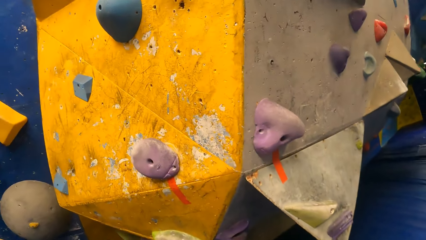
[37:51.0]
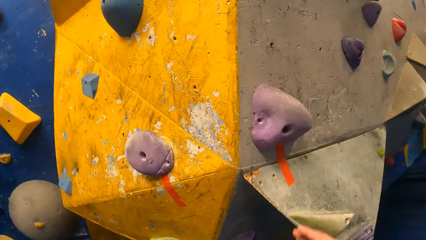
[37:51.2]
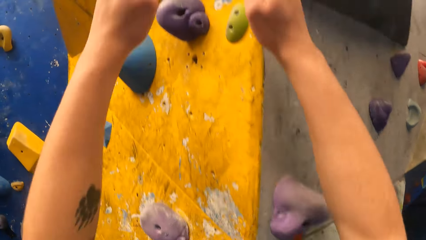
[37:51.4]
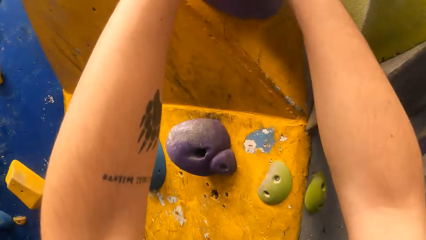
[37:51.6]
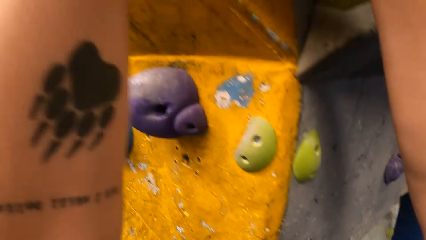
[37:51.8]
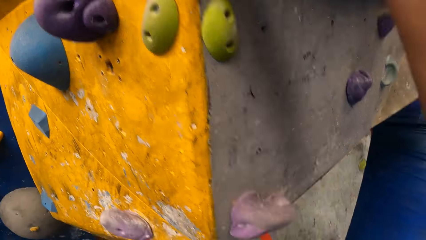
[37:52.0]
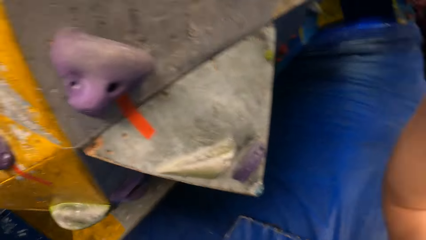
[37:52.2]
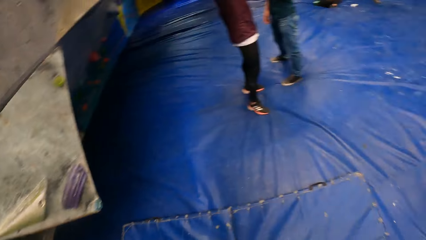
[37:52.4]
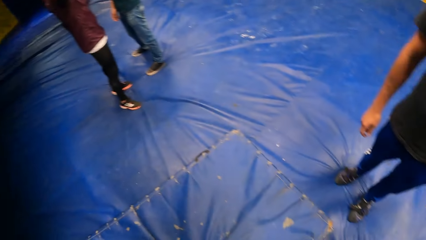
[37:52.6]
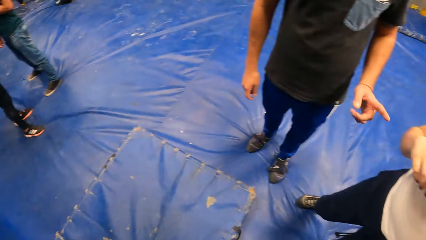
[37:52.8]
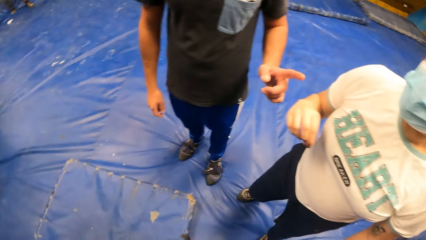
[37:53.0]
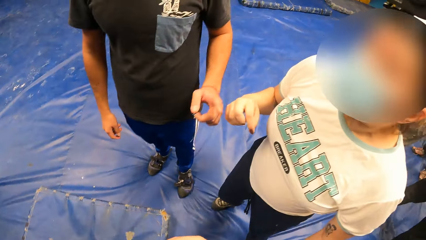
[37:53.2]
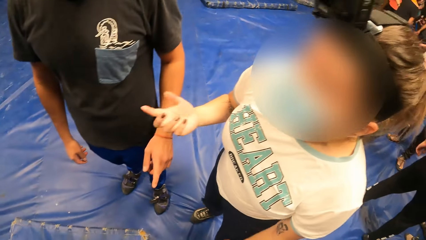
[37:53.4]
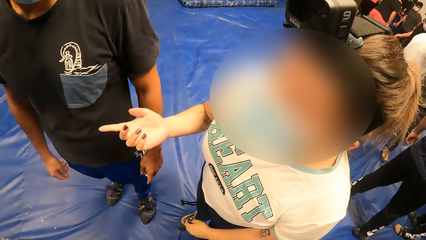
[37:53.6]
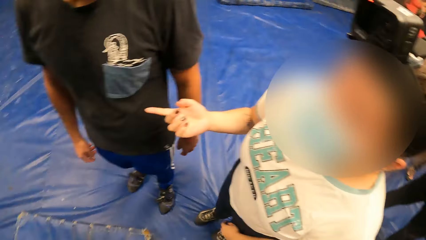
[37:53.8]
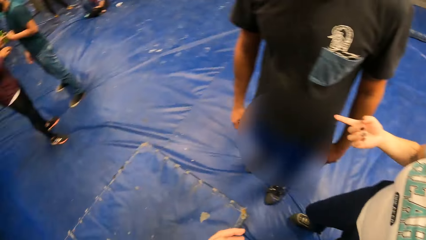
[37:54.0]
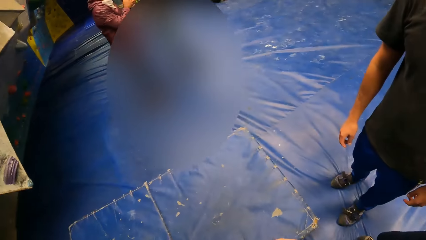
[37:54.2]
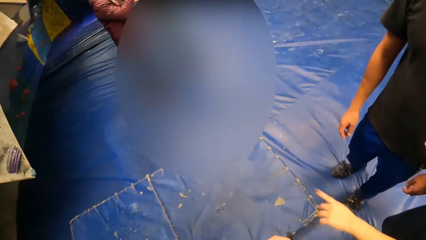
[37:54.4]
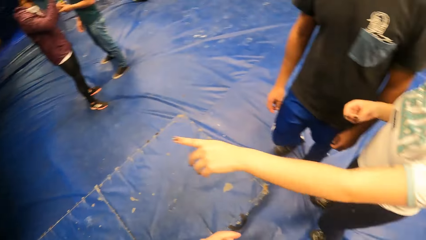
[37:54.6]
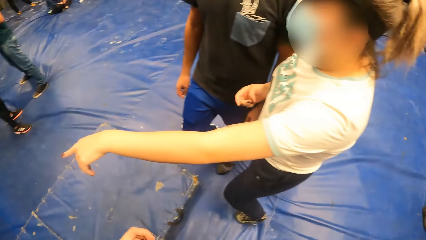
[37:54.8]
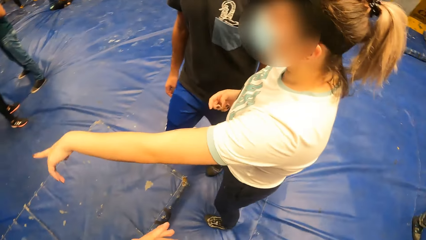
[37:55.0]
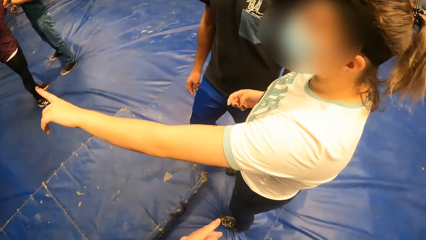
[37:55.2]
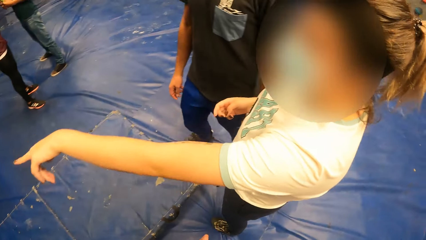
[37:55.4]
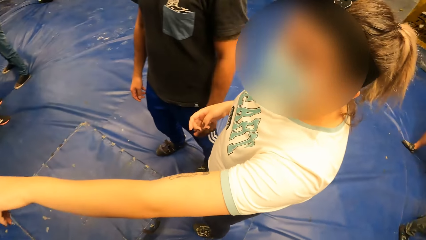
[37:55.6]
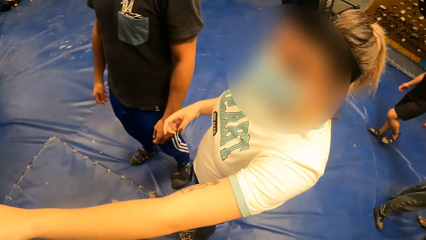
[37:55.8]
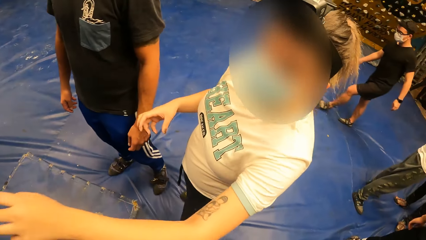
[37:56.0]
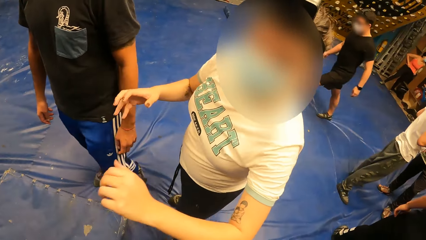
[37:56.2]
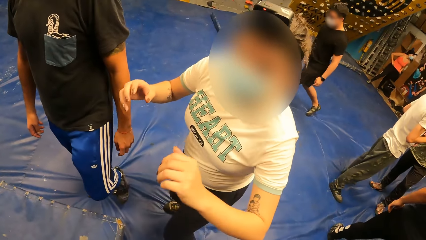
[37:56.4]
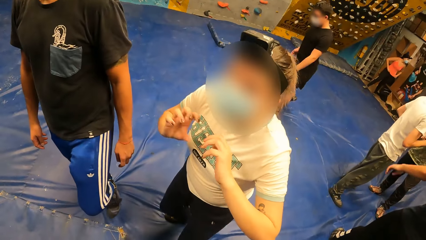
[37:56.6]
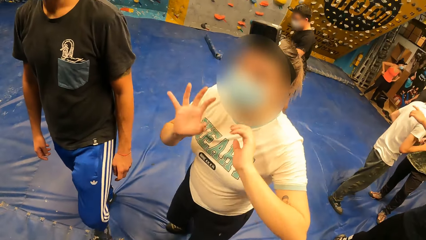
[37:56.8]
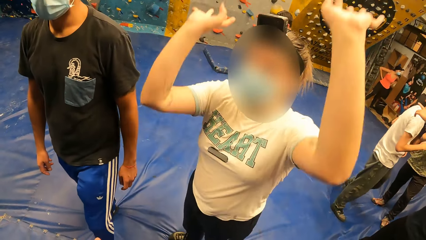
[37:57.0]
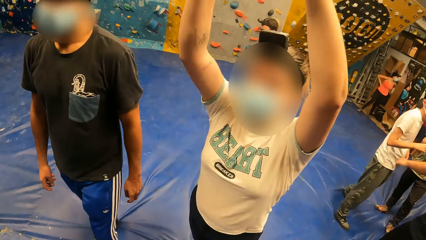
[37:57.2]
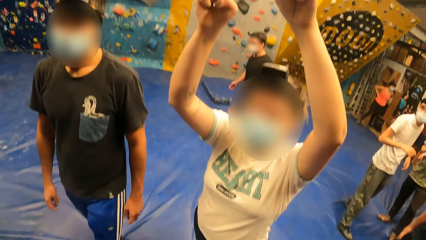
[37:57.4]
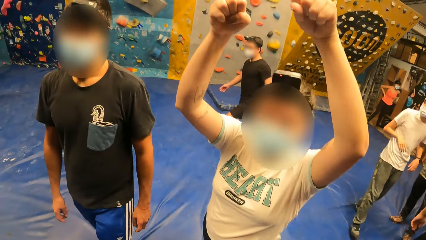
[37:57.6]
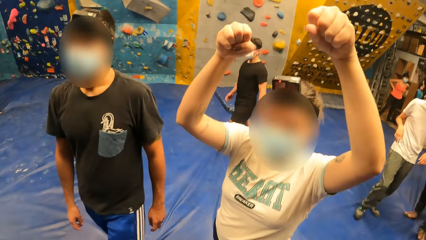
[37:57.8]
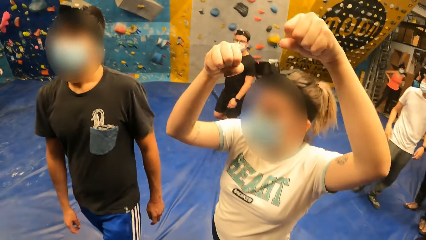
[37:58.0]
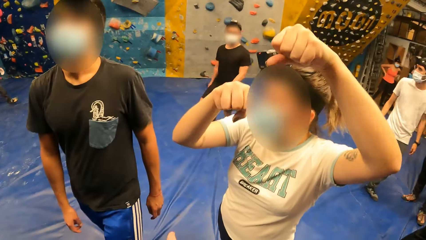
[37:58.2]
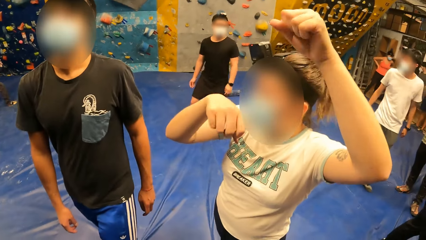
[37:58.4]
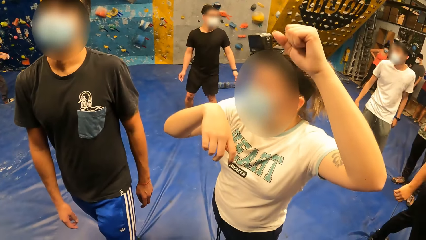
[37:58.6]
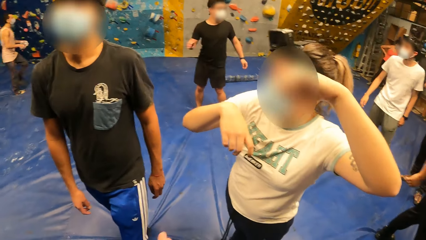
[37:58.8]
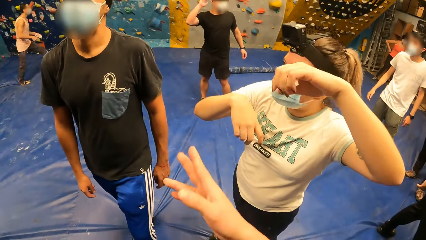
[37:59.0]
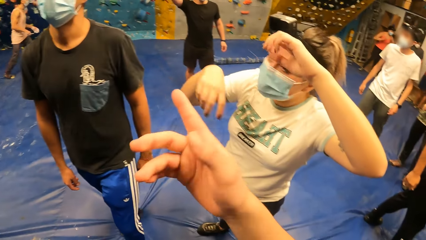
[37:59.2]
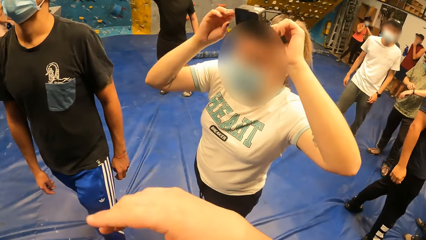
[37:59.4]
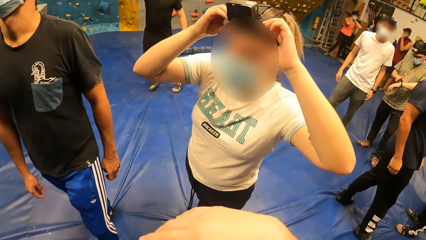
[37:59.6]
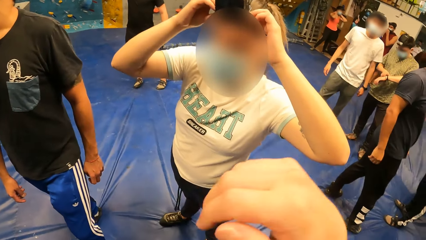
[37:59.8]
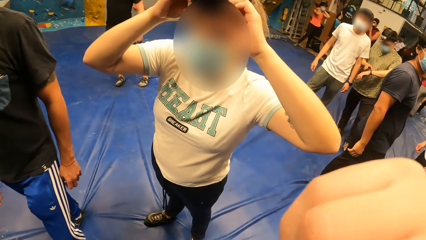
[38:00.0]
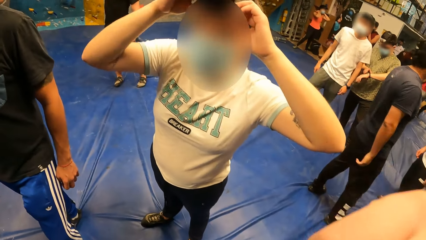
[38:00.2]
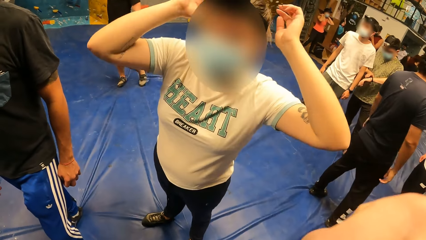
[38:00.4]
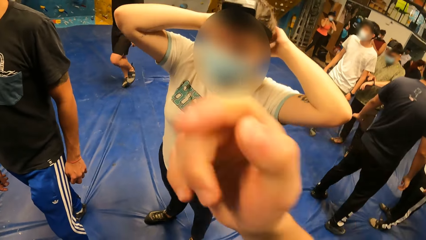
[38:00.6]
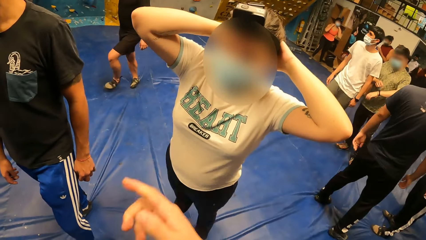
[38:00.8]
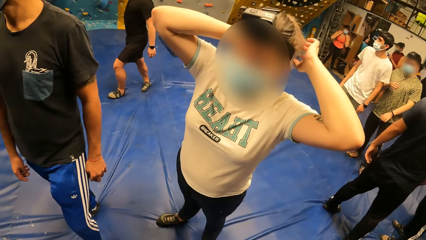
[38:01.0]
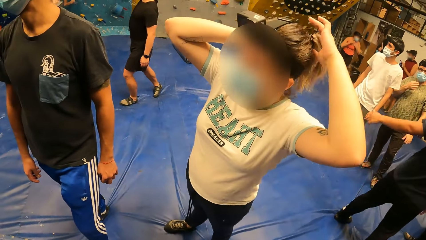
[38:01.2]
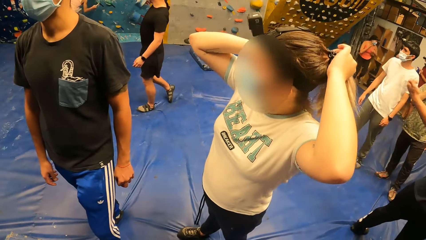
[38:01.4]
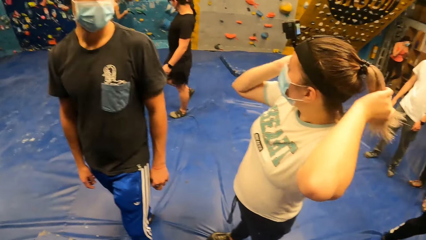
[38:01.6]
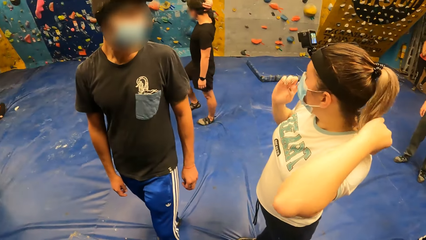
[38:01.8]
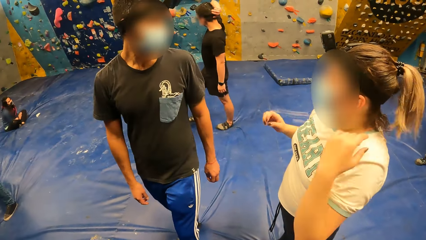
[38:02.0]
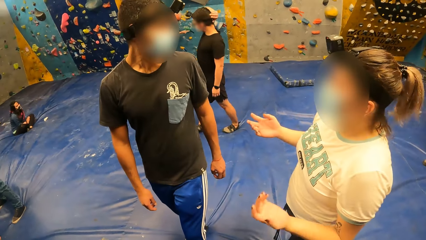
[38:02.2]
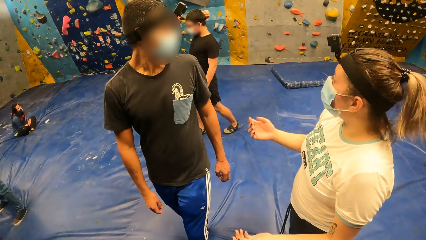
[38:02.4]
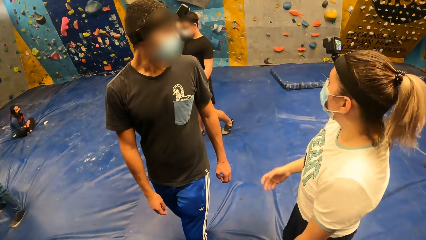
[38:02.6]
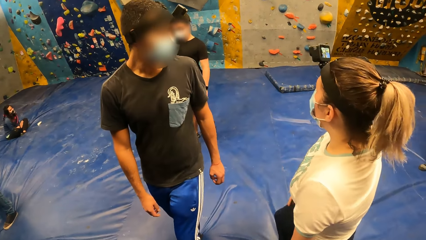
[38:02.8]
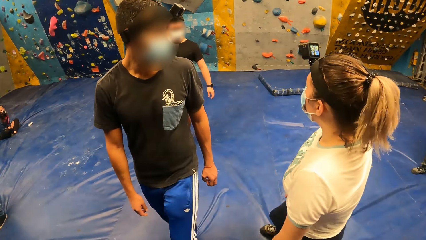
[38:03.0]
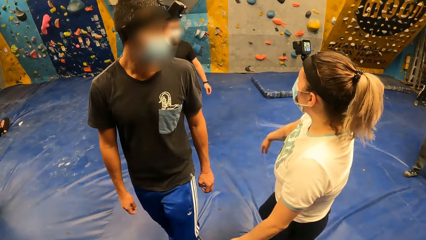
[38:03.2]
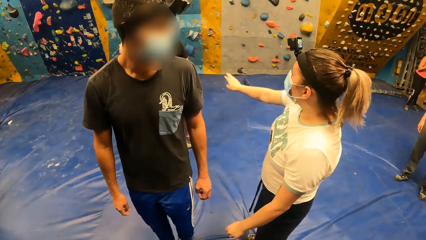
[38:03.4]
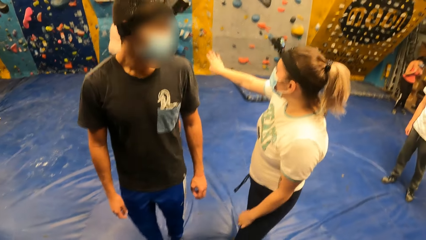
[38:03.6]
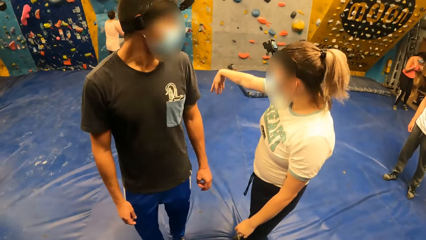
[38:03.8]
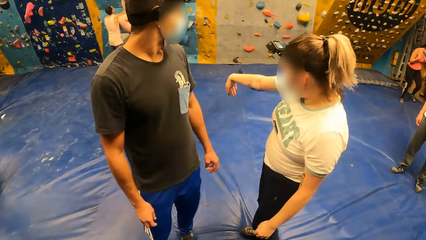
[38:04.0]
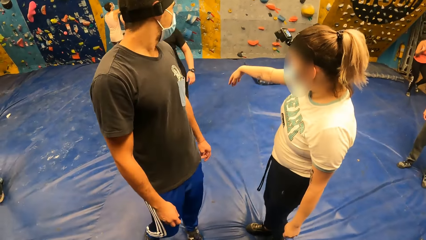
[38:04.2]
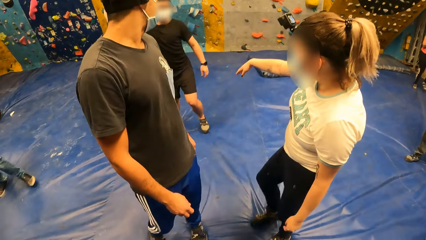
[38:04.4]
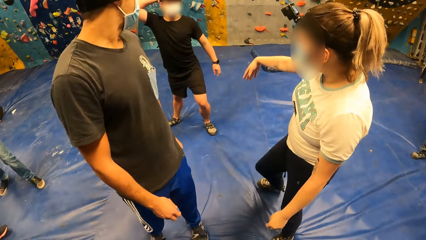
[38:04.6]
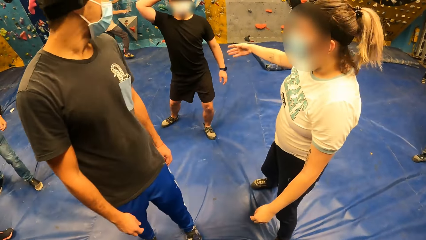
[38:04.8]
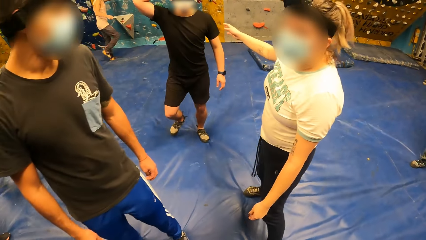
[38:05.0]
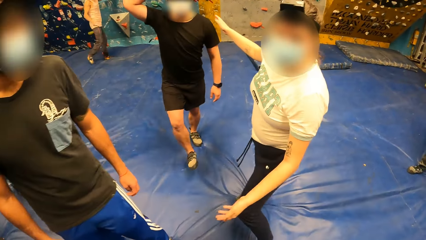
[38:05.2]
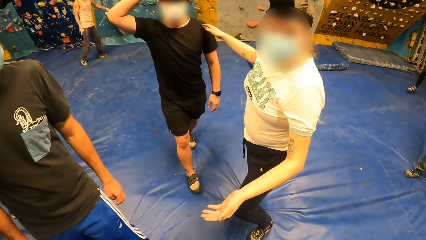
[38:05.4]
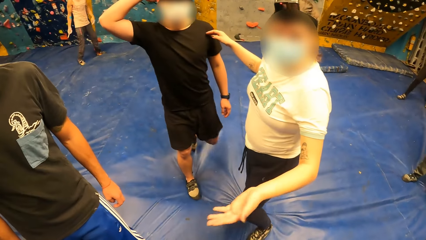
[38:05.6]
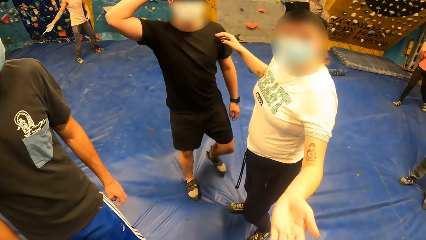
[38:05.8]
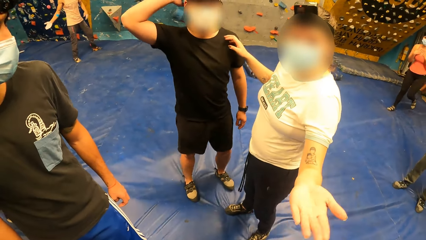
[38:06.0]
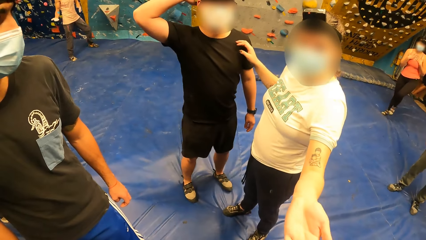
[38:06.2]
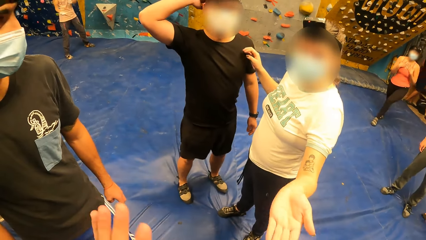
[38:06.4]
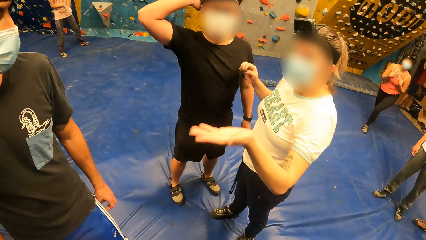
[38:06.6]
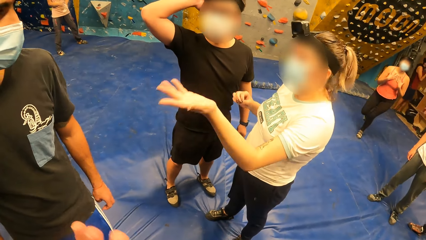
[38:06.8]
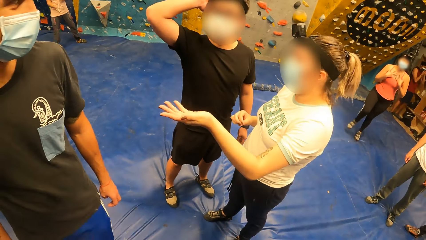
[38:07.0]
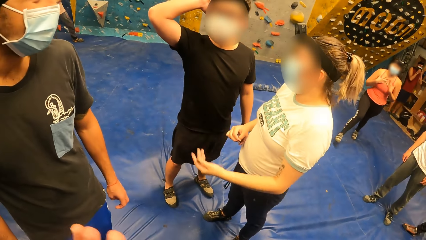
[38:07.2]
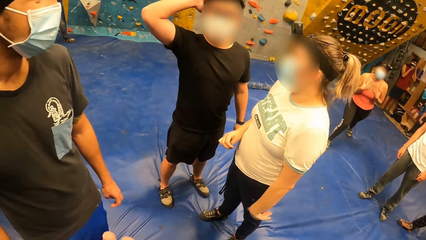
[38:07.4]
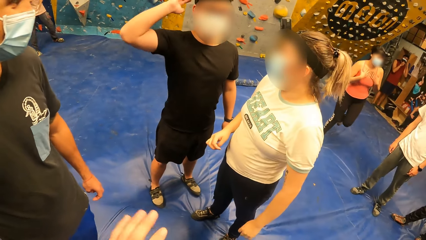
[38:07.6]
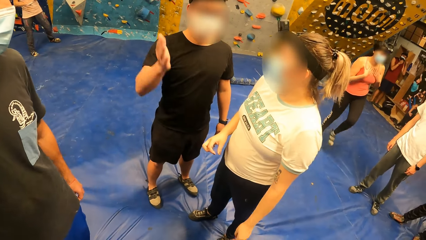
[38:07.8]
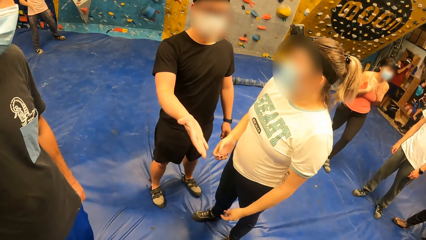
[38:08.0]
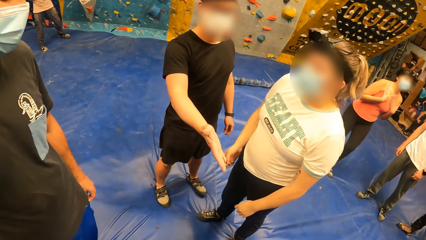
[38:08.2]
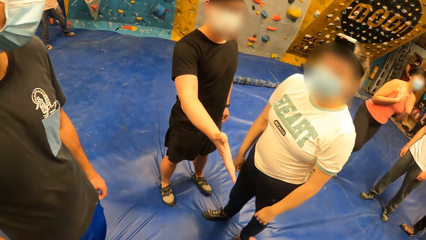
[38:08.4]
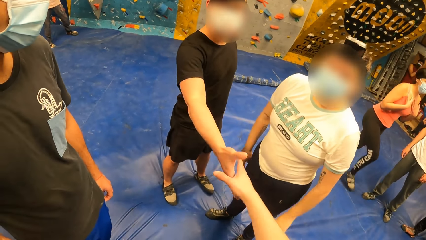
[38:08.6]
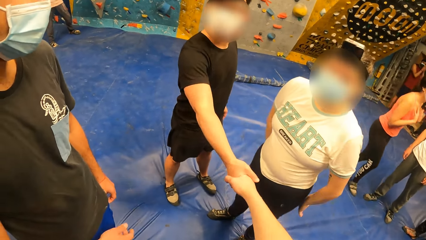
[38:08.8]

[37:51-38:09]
The camera wearer jumps on the wall. A woman points at the wall. The woman lifts the hands. The woman converses with the camera wearer. The woman calls a man. The man converses with the woman. The woman talks to the camera wearer, another man and the first man.
